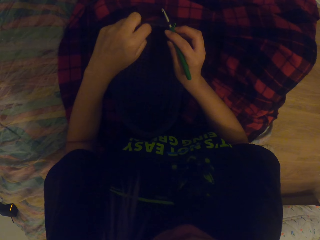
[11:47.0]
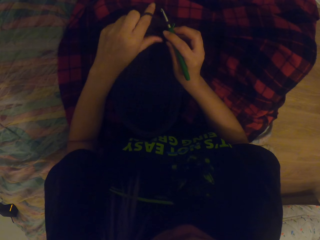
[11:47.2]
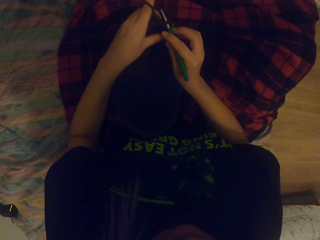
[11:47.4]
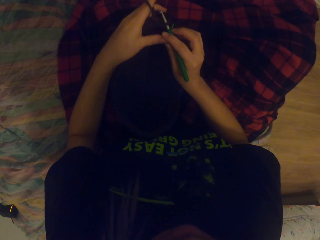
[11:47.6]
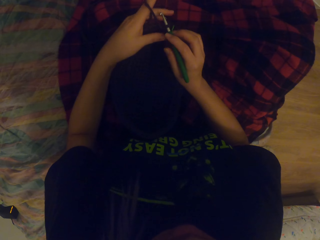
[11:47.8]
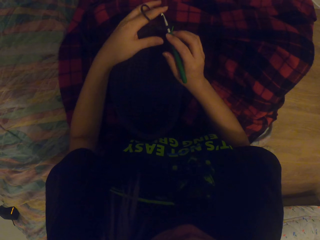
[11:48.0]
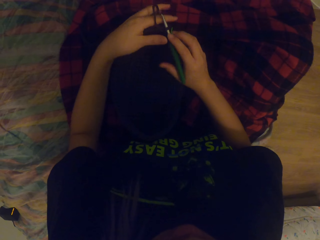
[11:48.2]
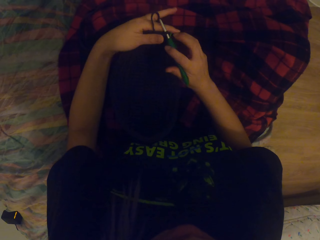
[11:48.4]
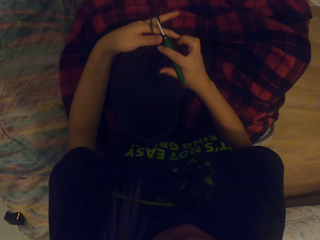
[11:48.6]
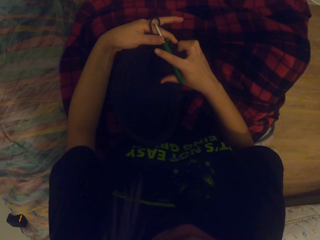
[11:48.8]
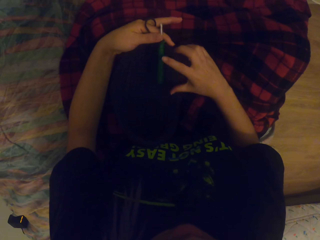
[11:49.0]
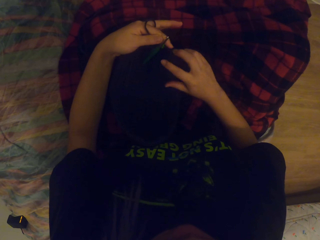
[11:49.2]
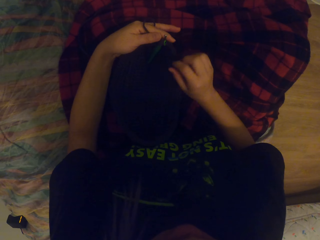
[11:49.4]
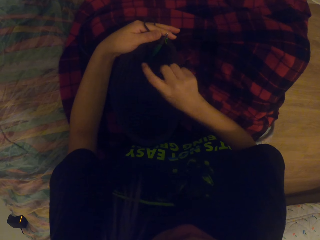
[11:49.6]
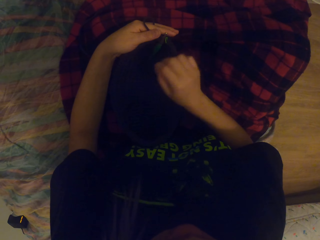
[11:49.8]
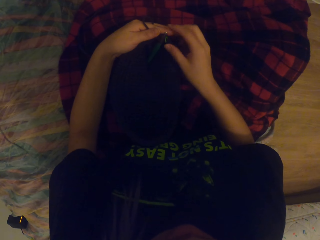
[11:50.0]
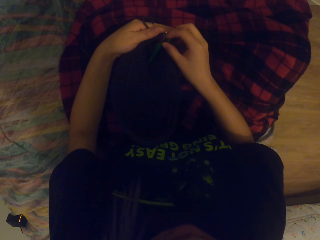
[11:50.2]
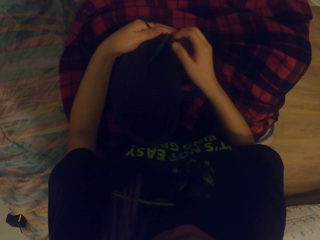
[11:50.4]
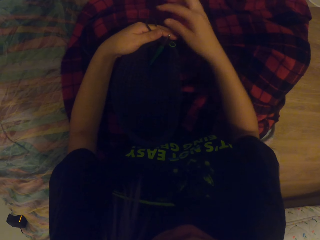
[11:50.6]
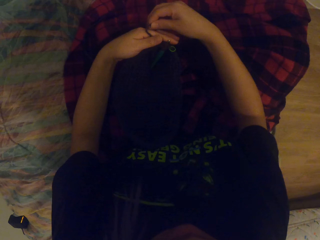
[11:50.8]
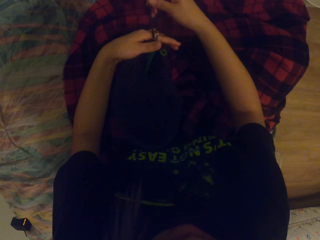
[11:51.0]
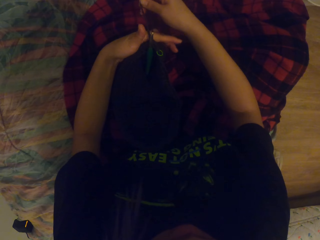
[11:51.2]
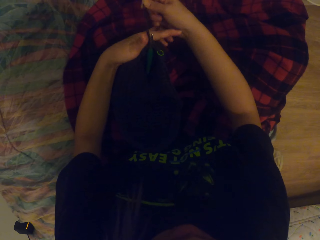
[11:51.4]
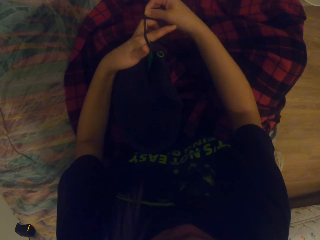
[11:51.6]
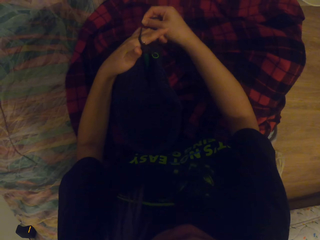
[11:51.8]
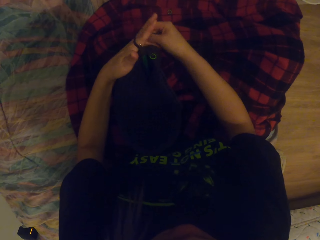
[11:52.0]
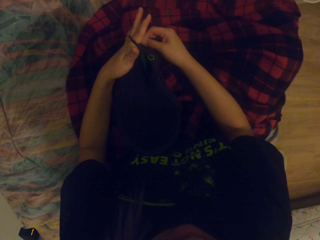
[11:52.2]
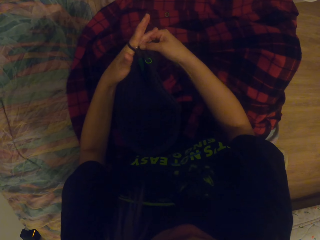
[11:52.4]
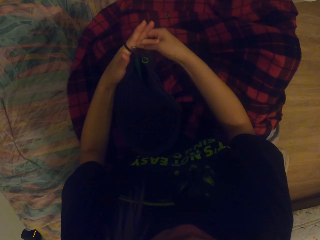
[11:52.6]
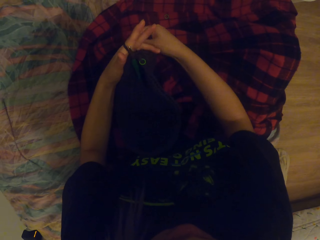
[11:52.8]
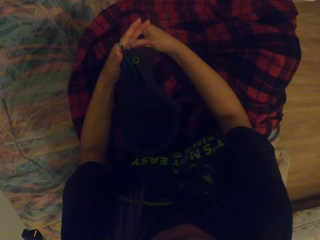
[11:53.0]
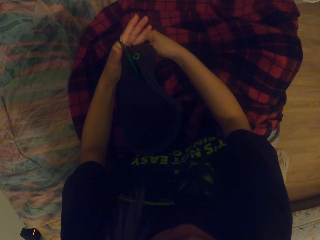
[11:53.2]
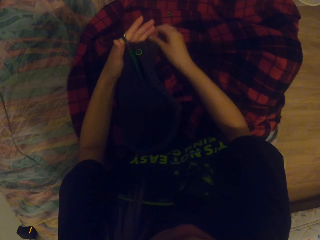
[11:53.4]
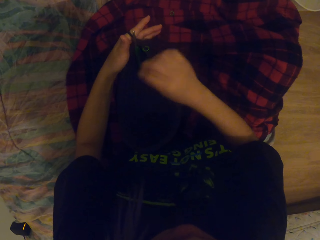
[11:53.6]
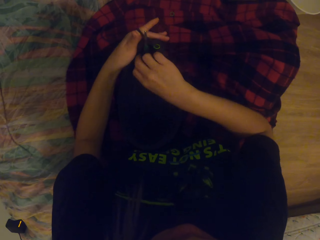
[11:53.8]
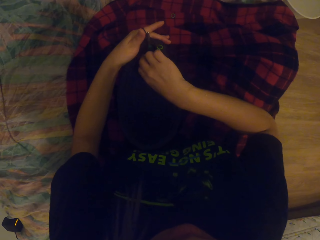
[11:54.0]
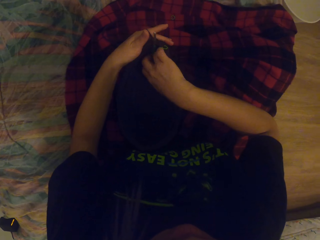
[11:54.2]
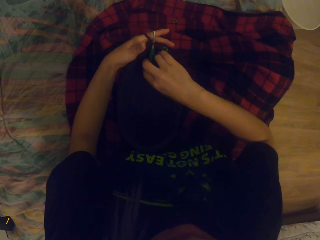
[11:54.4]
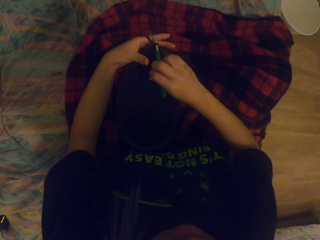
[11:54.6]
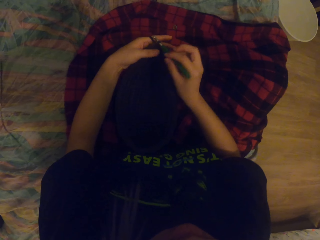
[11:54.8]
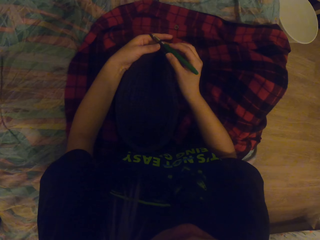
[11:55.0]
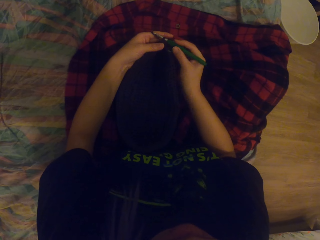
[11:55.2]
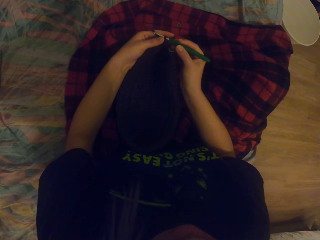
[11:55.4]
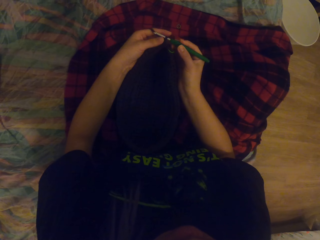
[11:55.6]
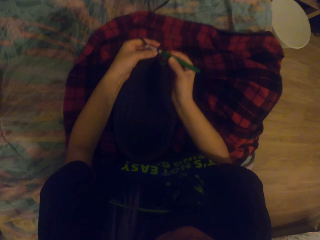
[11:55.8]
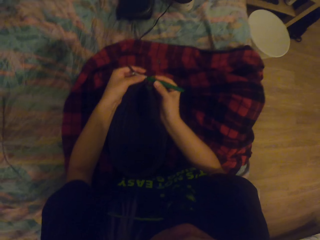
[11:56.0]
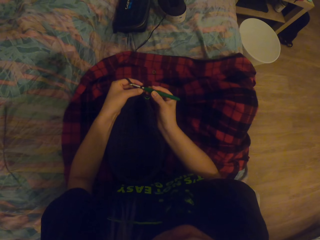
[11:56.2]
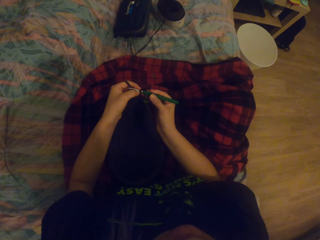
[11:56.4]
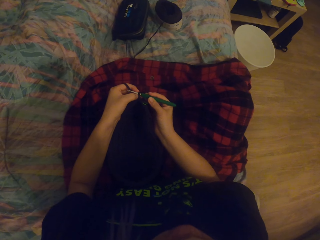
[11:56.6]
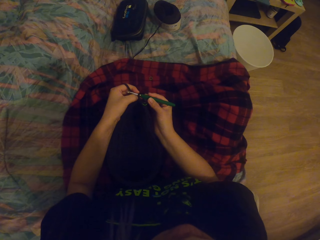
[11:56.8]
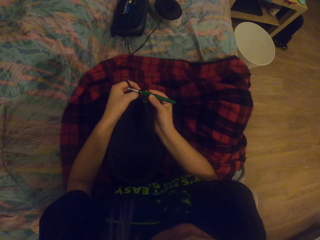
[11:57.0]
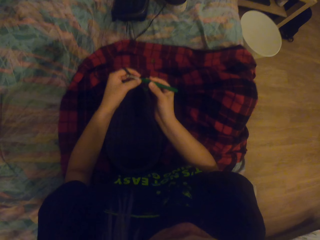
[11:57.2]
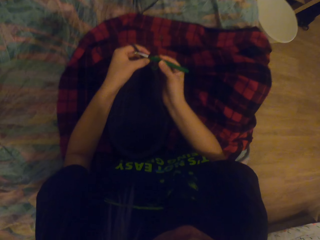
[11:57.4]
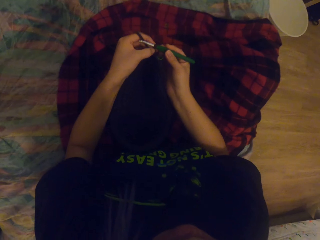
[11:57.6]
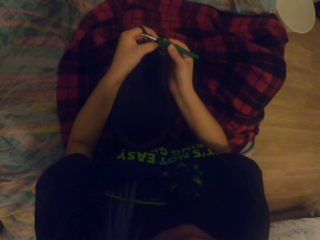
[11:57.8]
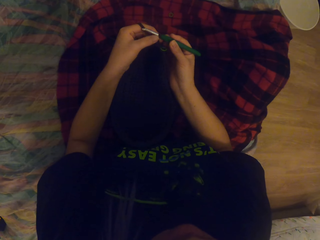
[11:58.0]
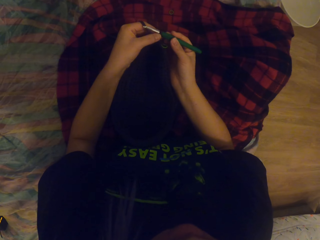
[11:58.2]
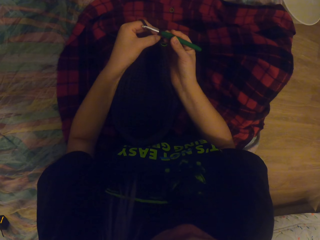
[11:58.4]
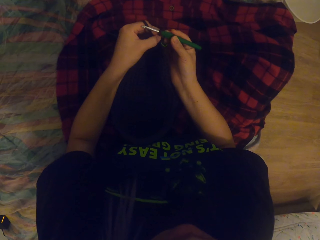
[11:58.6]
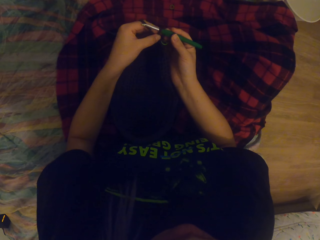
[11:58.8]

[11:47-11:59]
The camera wearer moves the fingers. They pass the needle to the left hand. They touch the fabric. They pull the thread. They roll the thread on the fingers. They pick up the needle. They touch the thread. They pull the thread.

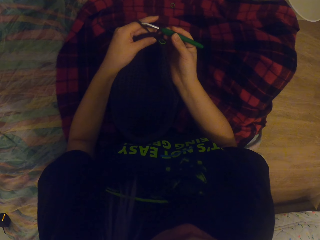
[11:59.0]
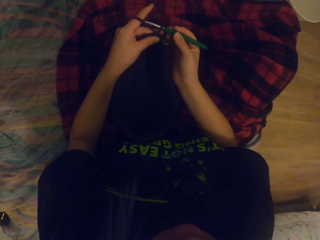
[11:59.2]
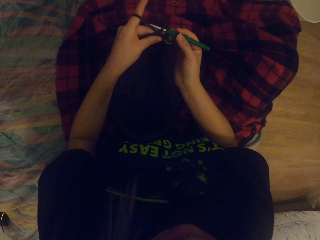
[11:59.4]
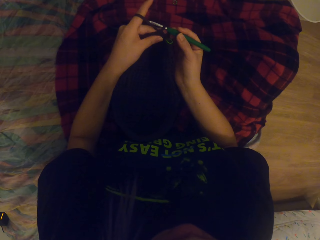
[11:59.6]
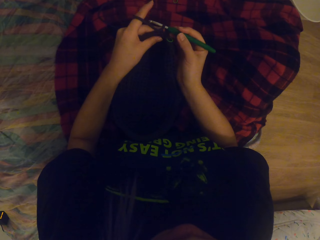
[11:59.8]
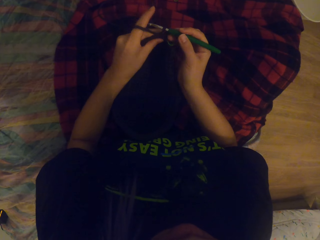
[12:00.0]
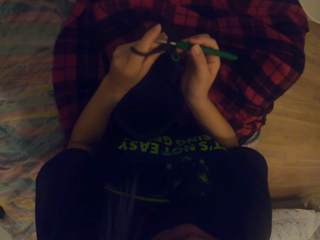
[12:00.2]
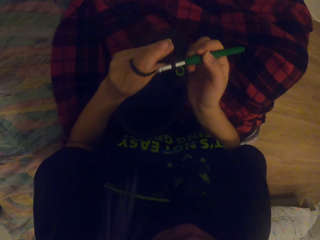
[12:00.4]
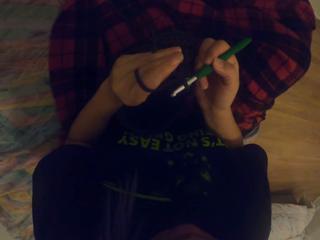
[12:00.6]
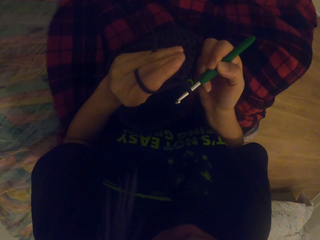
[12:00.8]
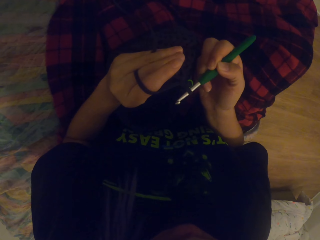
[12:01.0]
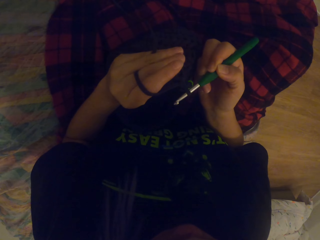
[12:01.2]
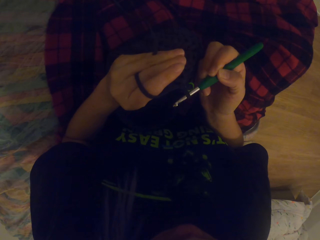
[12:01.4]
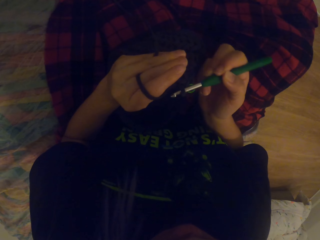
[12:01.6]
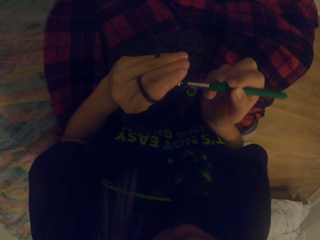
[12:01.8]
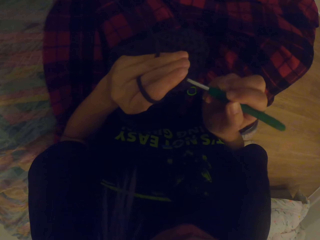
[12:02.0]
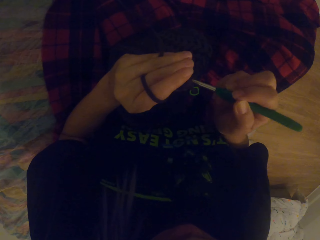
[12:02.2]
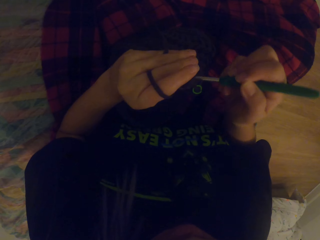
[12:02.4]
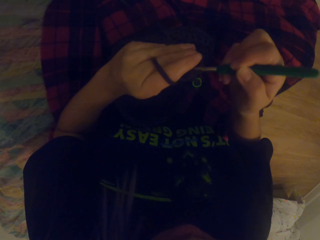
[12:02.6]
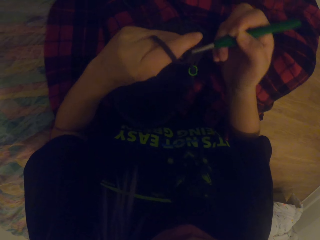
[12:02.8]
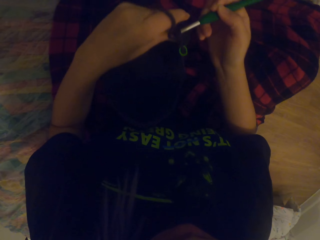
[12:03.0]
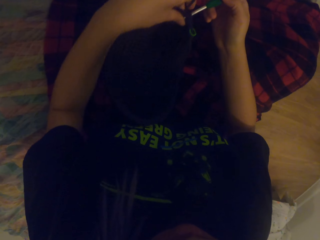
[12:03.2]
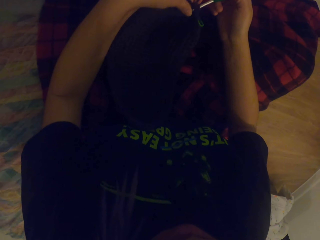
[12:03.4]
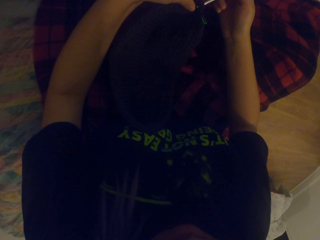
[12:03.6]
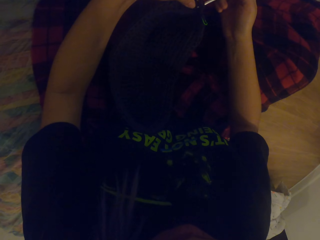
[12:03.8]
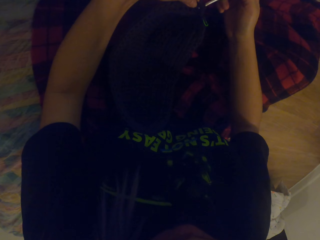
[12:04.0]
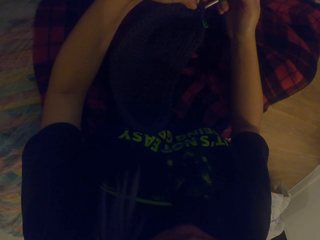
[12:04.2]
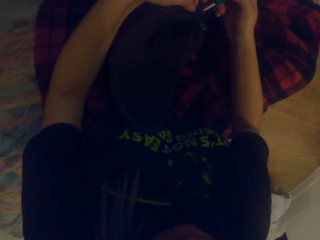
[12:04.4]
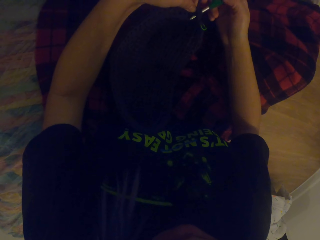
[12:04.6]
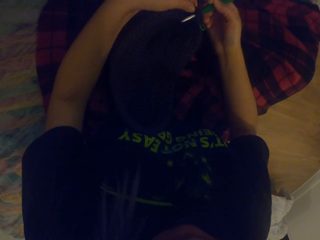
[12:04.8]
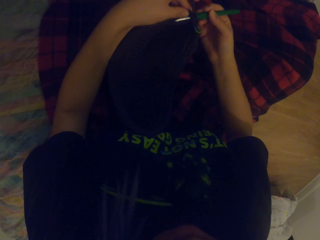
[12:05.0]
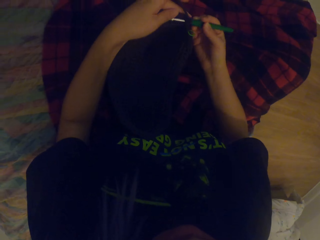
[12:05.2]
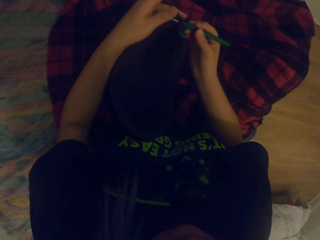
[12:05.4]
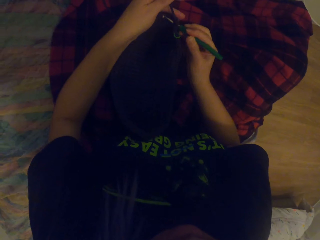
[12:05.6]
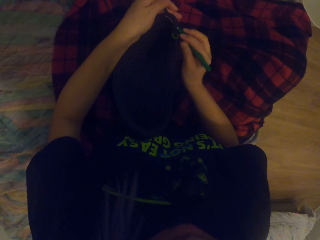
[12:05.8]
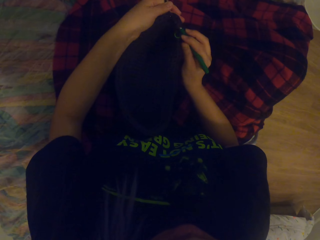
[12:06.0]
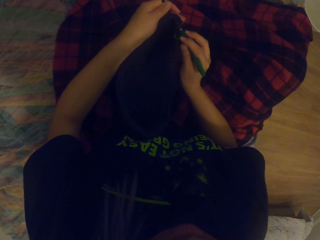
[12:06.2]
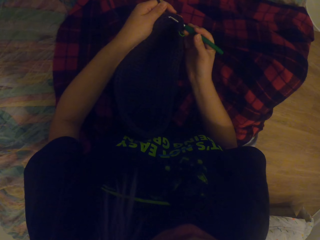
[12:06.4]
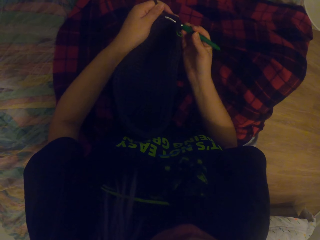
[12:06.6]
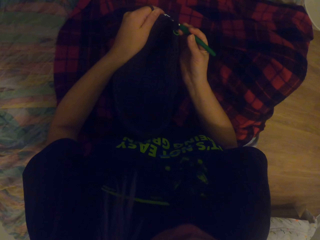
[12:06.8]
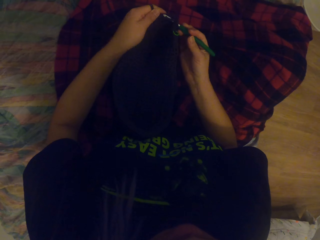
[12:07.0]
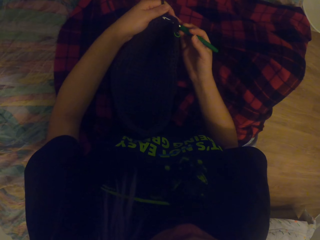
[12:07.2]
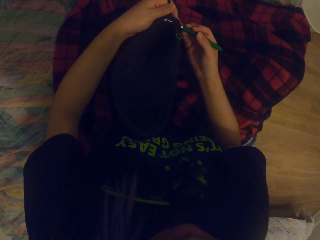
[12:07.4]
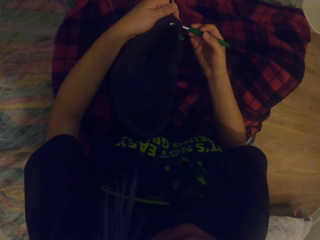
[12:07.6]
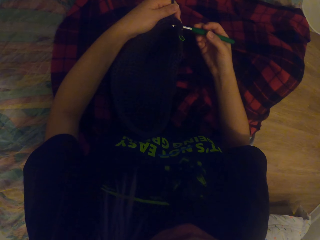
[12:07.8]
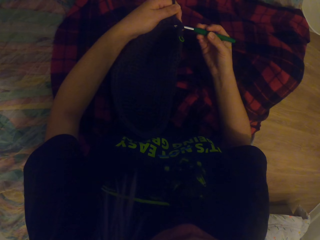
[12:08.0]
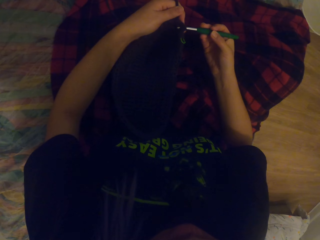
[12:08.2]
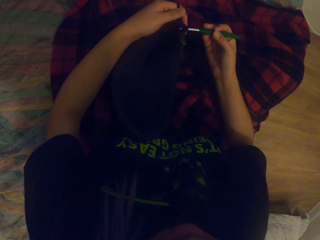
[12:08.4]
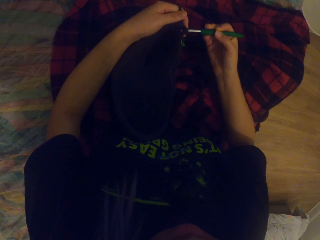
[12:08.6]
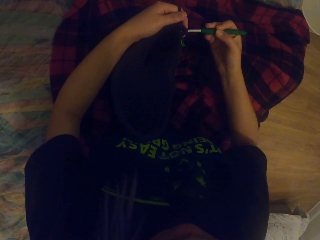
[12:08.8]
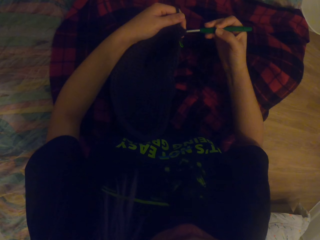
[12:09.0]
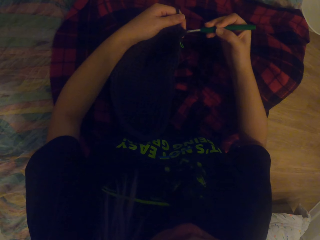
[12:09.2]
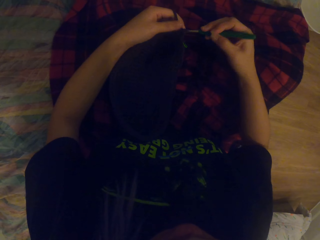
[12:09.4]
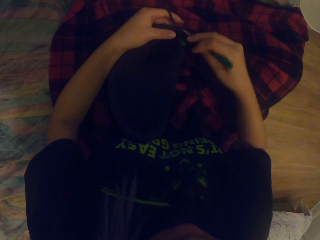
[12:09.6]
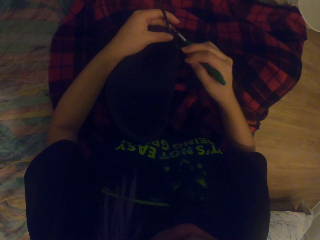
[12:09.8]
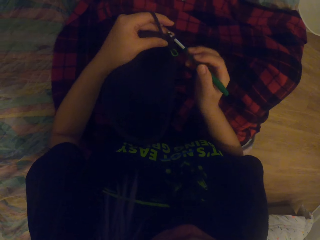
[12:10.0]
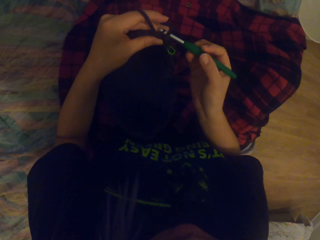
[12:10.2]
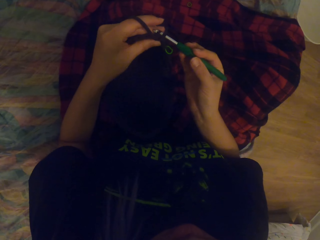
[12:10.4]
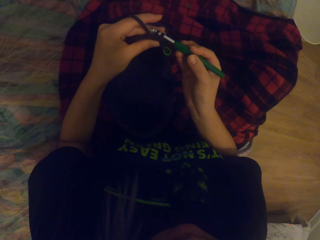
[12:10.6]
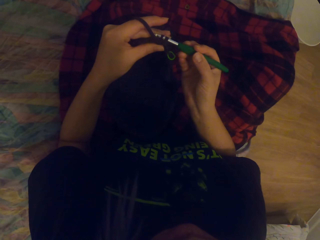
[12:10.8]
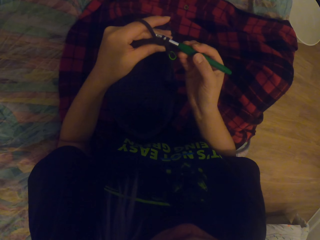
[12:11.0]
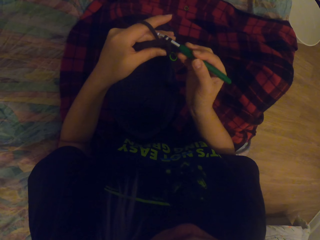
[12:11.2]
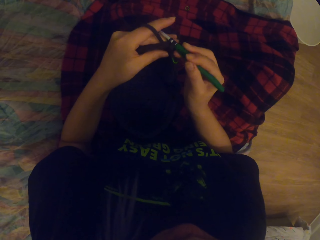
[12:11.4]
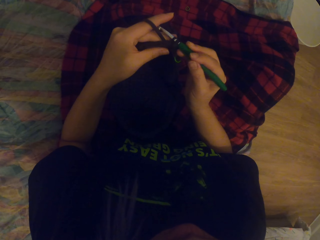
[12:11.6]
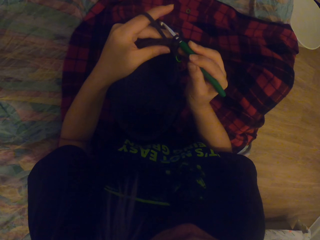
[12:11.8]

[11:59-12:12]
The camera wearer lifts the fabric. They look at the fabric. They move the fabric. They knit the fabric with the needle.
